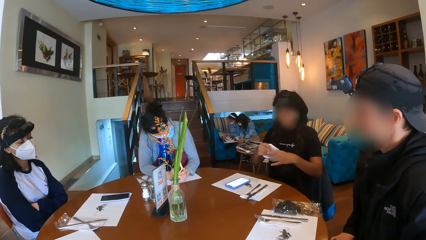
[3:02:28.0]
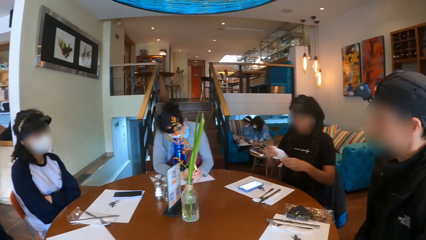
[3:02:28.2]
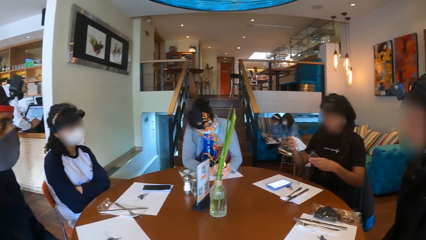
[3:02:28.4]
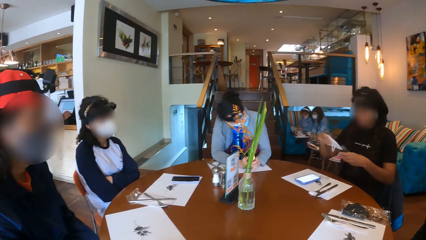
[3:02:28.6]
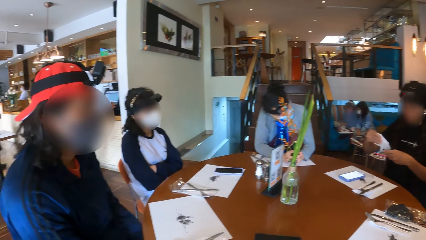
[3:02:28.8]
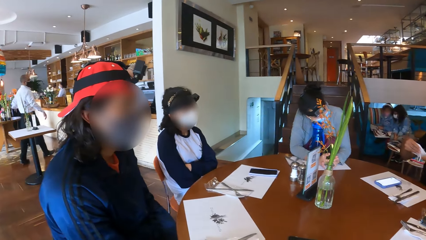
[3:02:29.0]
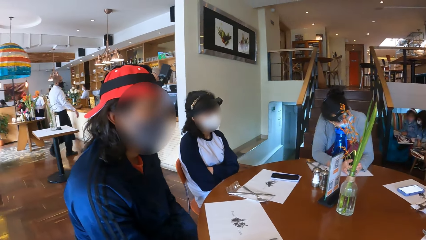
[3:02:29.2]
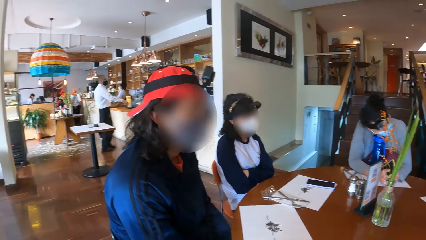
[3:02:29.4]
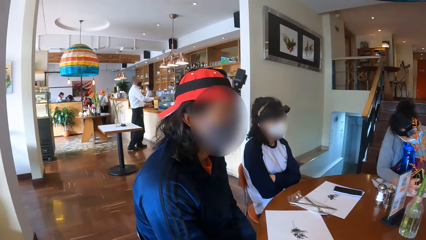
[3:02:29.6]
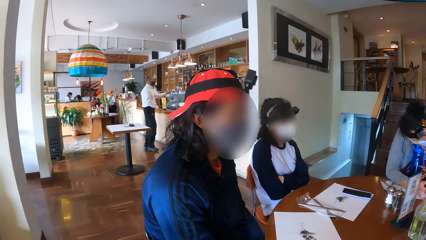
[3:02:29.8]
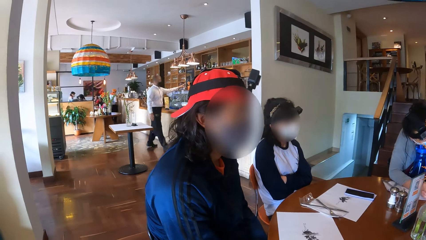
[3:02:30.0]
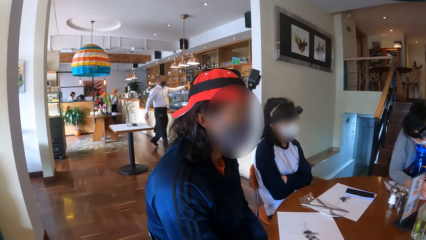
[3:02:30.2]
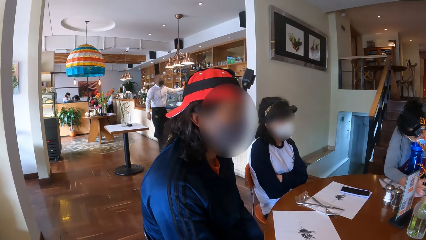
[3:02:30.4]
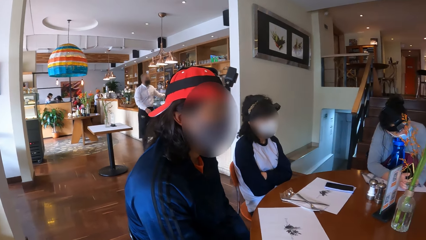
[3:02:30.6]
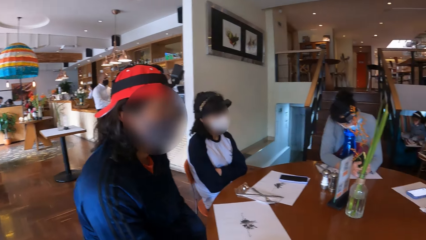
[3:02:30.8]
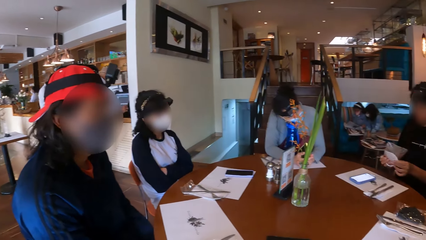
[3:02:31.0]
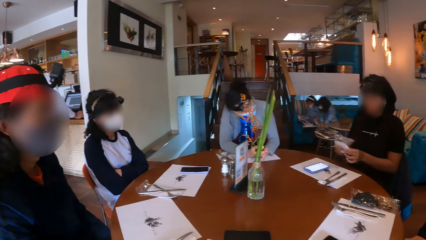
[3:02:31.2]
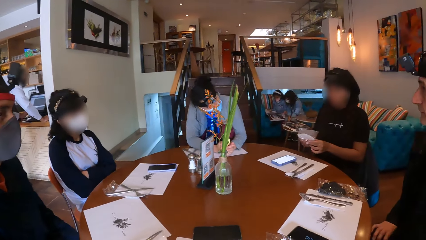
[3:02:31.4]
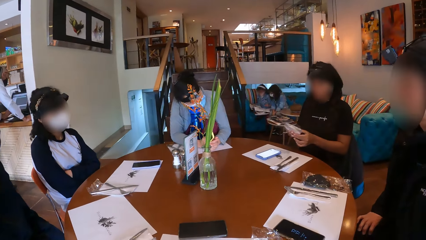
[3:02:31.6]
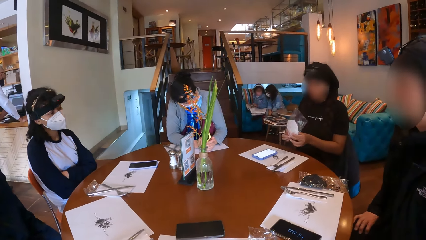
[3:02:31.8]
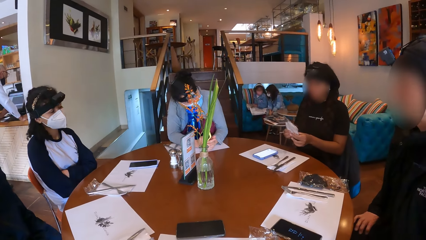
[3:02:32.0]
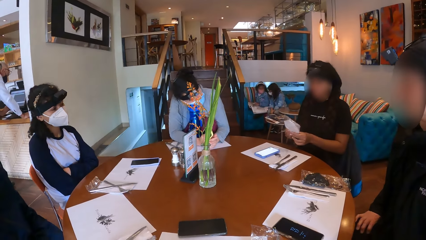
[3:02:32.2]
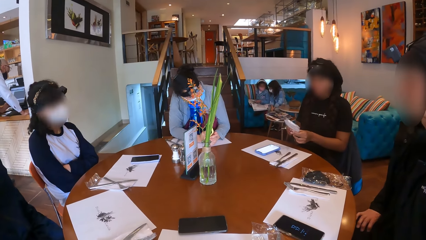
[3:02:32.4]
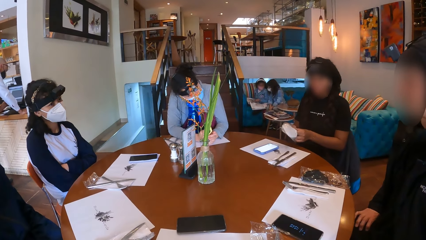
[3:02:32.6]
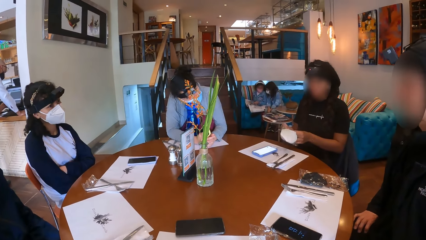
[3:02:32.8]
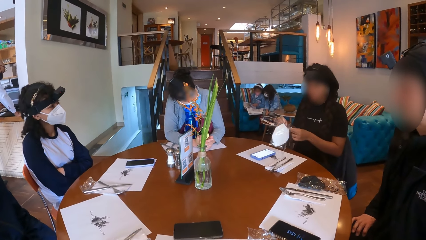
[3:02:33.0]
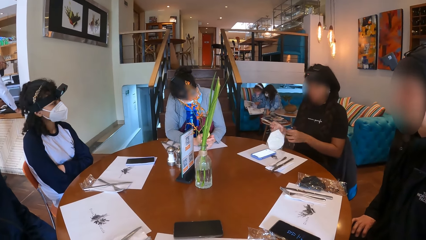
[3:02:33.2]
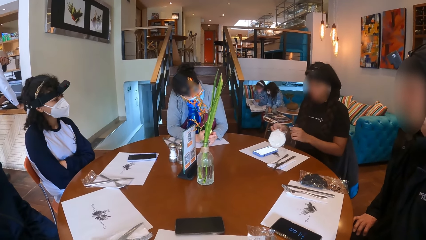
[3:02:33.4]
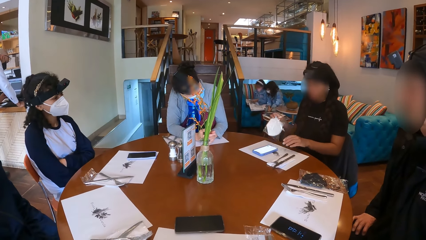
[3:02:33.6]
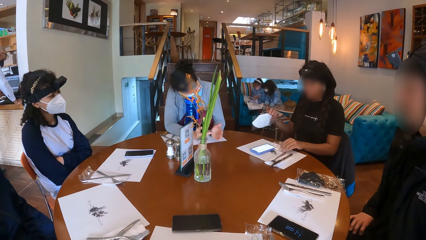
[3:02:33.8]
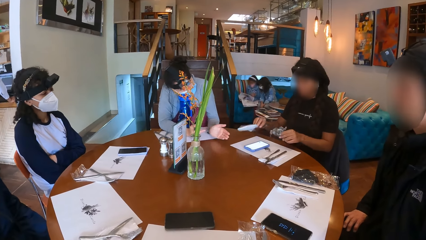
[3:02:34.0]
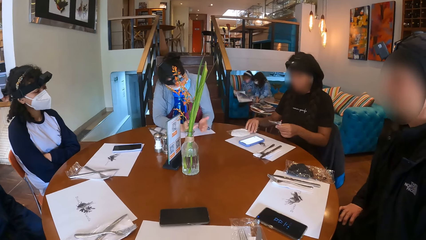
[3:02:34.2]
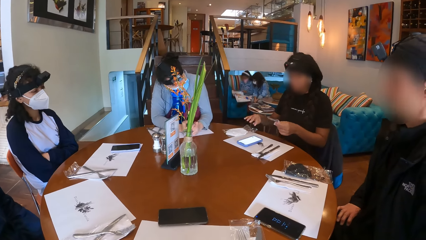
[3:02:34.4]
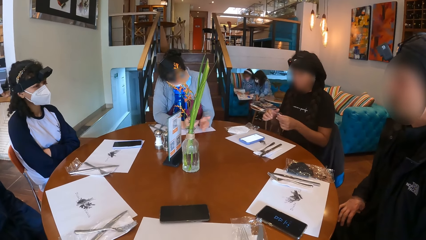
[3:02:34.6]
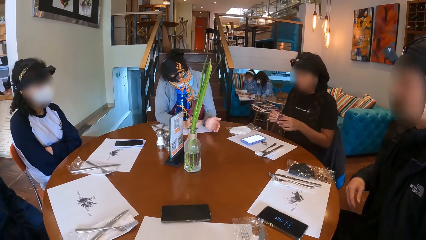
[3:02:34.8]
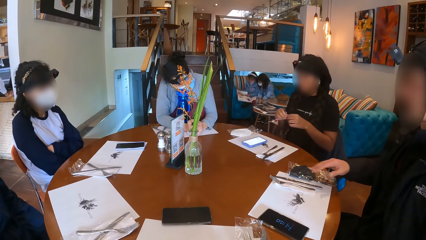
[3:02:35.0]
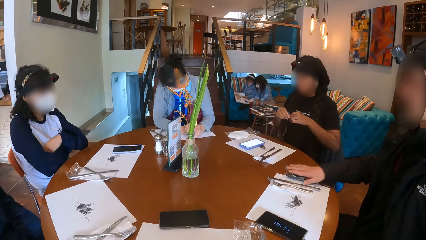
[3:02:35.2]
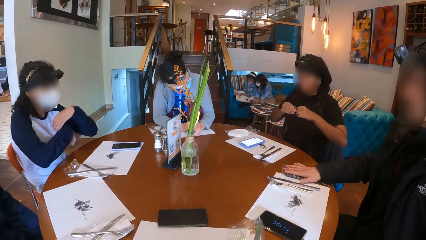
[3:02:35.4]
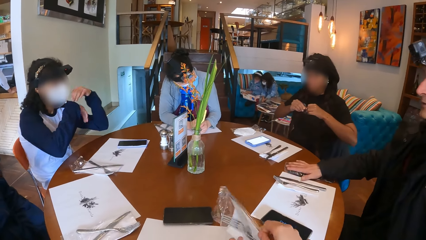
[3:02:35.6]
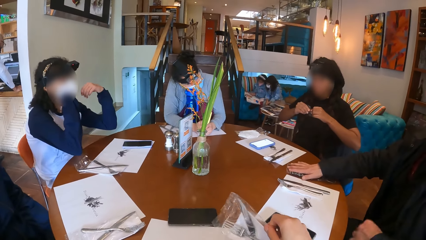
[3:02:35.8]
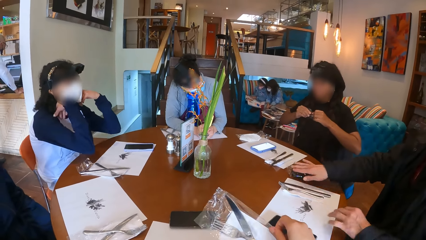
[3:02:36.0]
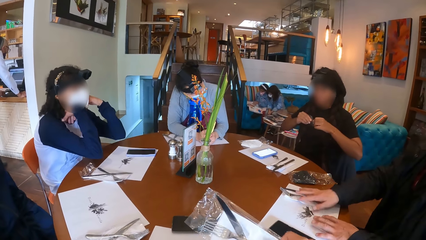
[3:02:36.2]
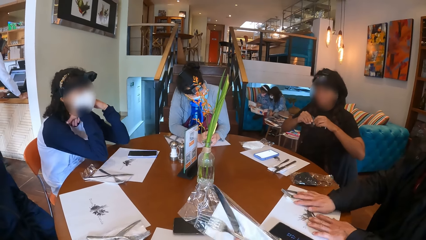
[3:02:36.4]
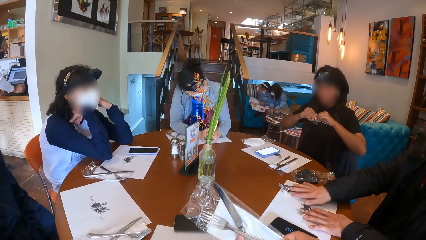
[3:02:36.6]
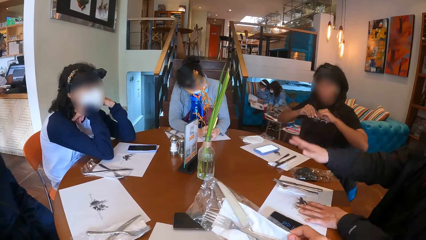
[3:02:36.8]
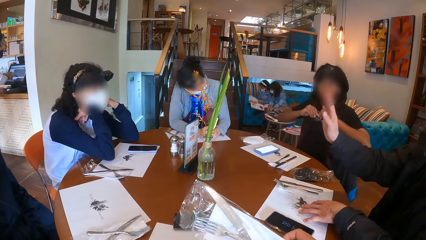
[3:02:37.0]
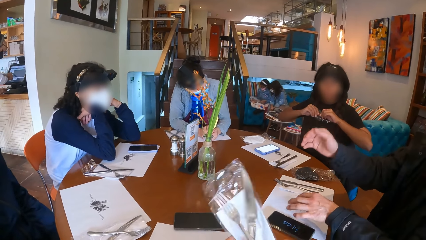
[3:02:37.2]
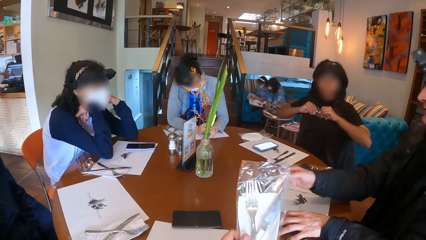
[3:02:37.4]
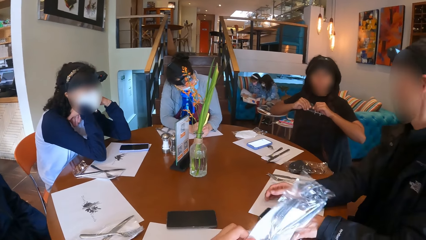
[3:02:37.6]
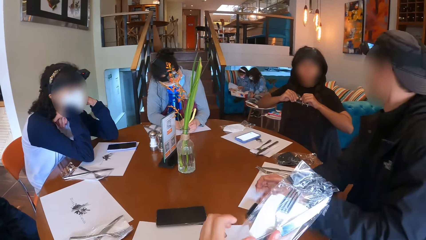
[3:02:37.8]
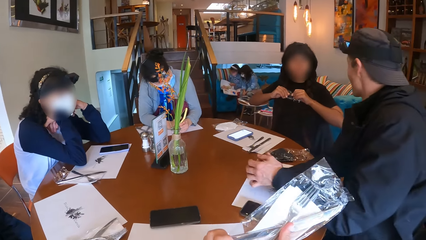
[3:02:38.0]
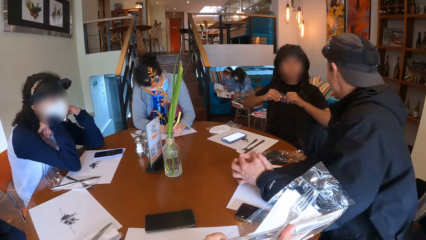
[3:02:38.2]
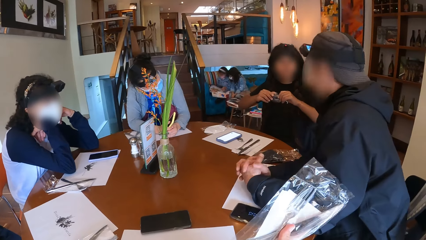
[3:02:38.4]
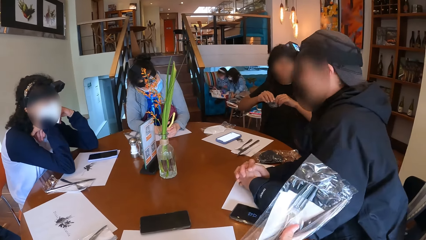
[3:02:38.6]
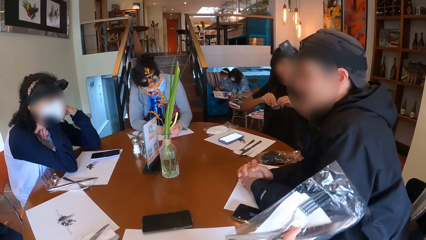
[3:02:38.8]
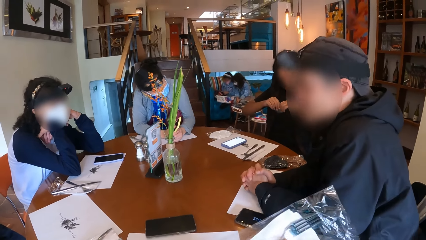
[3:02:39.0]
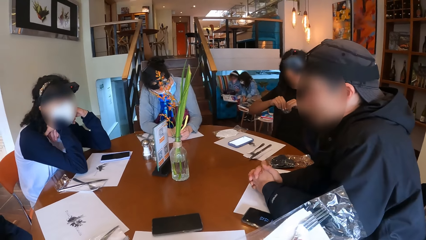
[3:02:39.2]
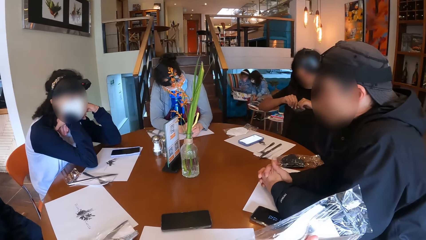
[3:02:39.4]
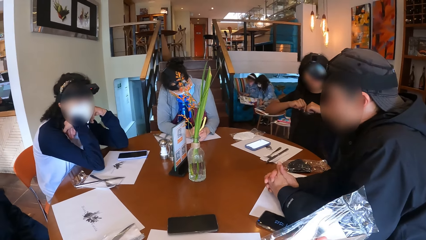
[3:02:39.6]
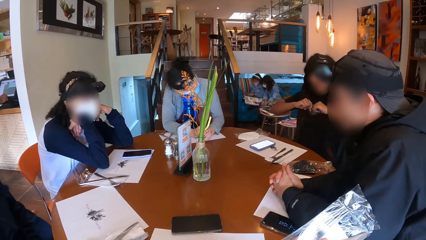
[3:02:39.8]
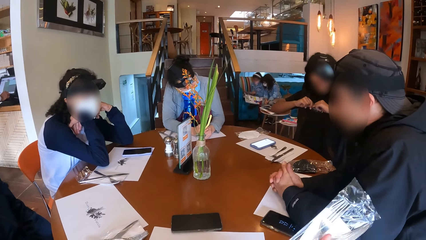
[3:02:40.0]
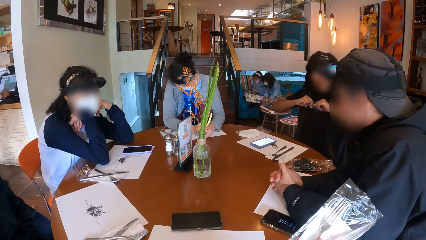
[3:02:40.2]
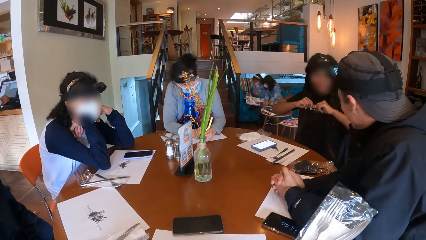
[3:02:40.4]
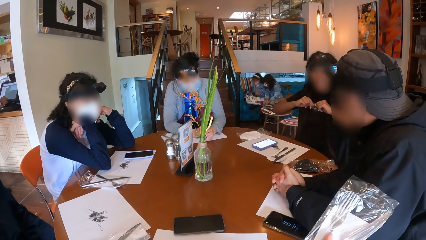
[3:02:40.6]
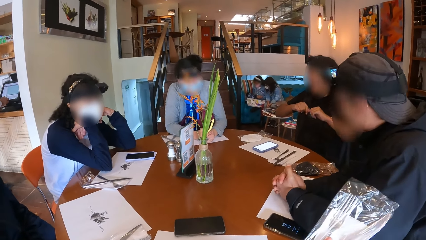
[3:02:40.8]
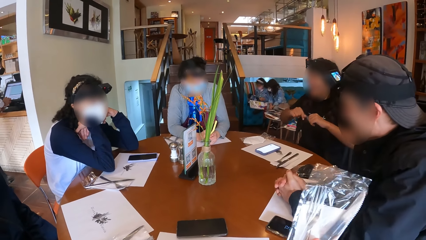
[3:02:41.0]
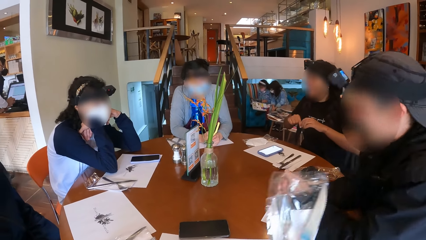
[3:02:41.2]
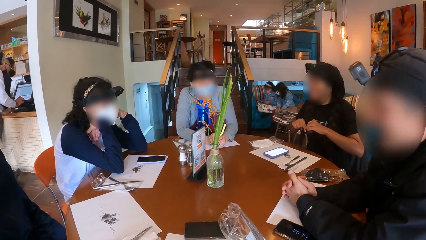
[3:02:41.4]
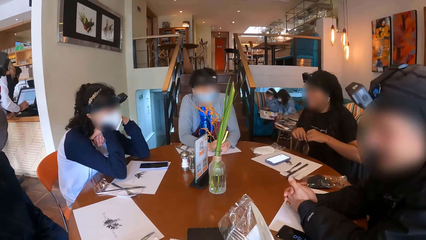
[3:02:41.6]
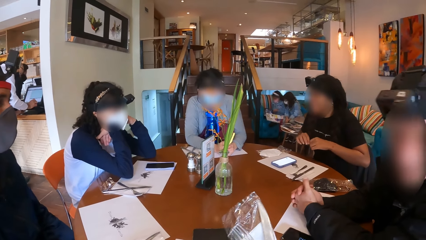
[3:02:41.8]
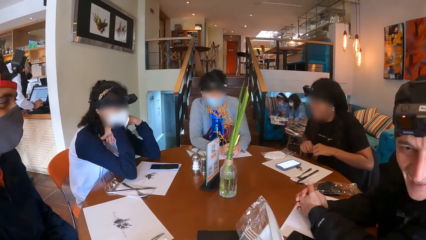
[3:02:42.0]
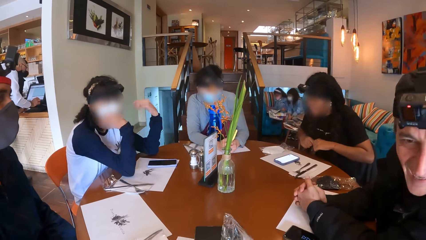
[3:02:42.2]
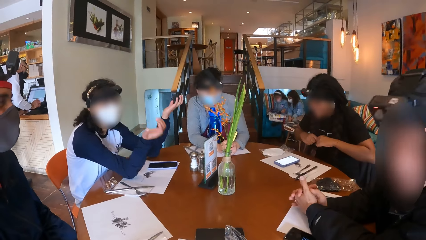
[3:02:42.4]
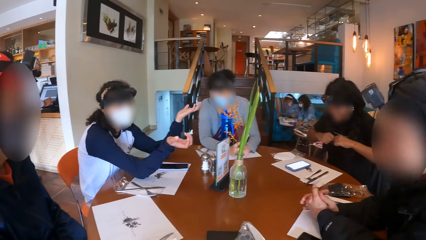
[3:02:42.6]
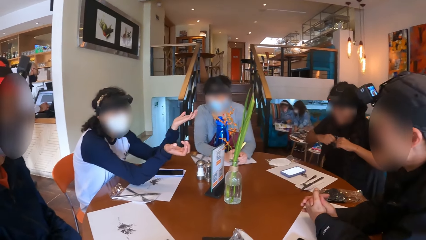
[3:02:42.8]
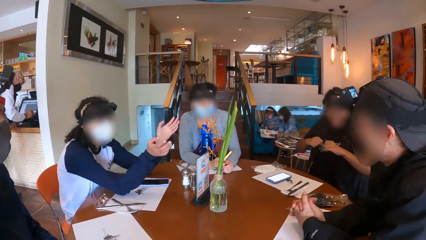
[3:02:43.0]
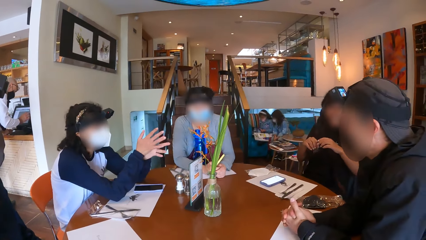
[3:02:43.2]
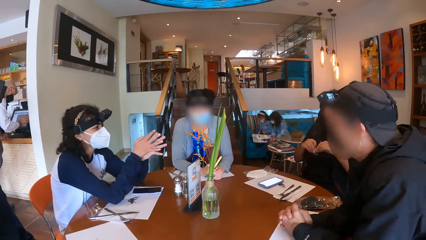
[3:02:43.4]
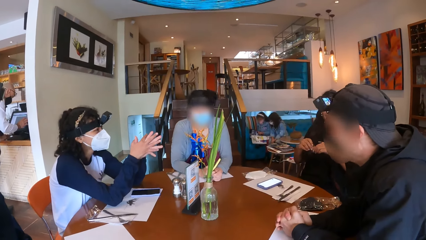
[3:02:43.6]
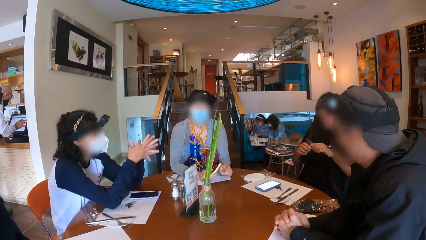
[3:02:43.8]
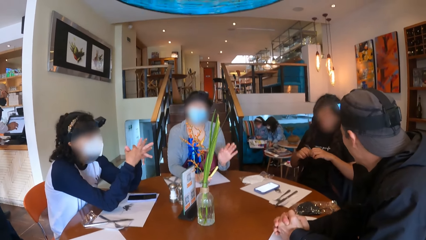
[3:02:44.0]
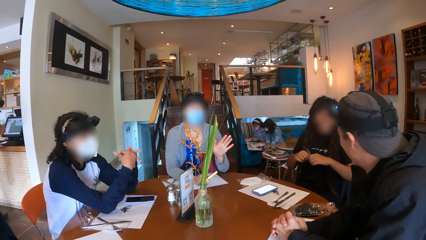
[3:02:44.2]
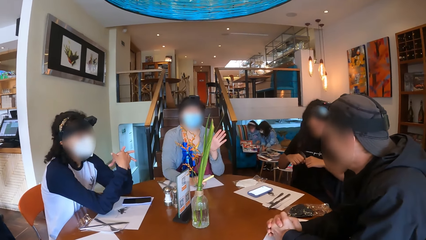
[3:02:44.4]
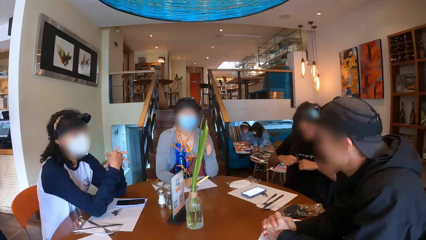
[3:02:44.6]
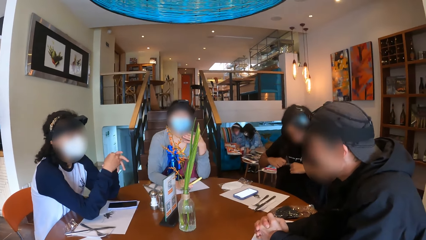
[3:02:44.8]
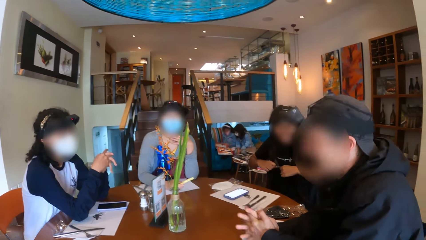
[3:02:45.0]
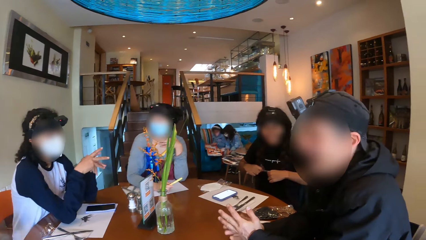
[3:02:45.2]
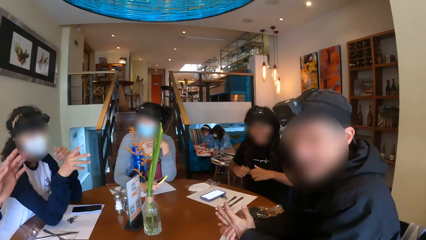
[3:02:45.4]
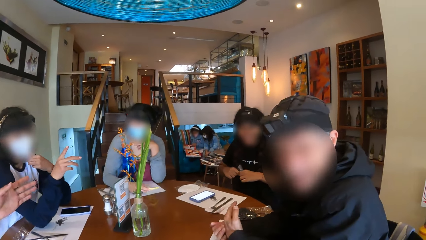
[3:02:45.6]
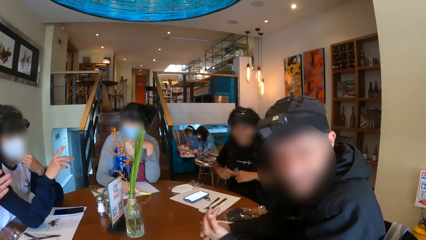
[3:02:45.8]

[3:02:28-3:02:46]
A woman lifts the polythene on a placemat on the table with her left hand. Another woman makes hand gestures with her left hand. The first woman drops the nose mask in the polythene bag in her right hand on the table. A man adjusts the polythene bag on the table with his right hand. The first woman pulls the polythene in her hands. The camera wearer lifts a polythene bag on the placemat on the table with her hands. A third woman rests her hands on the table. The man adjusts the placemat on the table with his hands and makes a hand gesture with his right hand. The camera wearer holds the cutlery in her hand. The man pushes aside a phone on the table with his left hand. The third woman makes hand gestures with her hands. The camera wearer puts the cutlery on the table. The second woman makes a hand gesture with her left hand. The third woman makes hand gestures with her right hand. Another man makes a hand gesture with his left hand. The third woman holds the nose mask on her face with her left hand.
